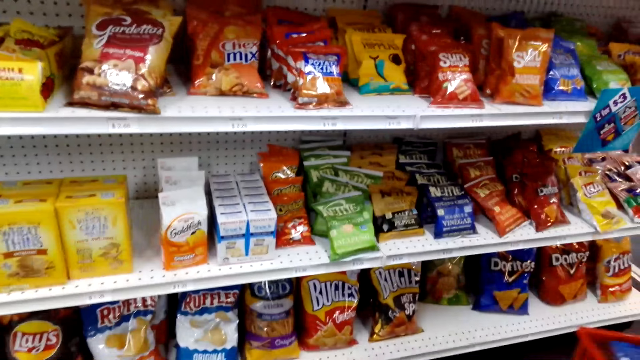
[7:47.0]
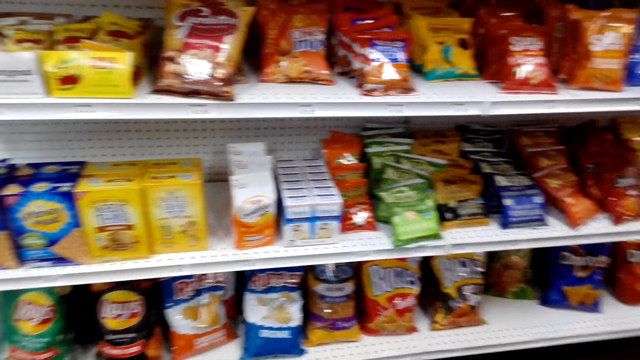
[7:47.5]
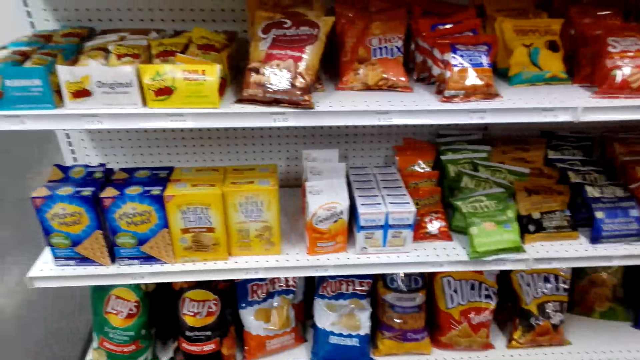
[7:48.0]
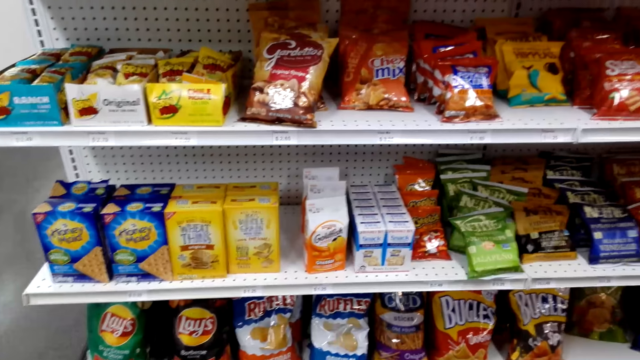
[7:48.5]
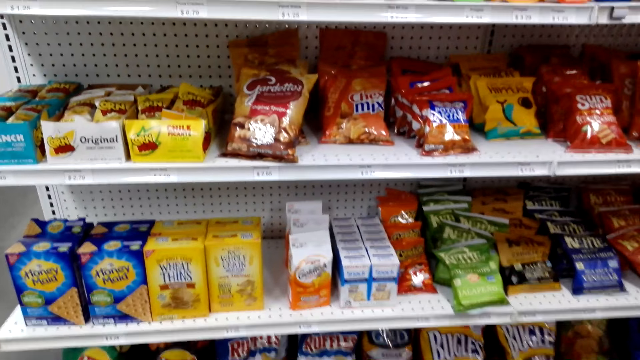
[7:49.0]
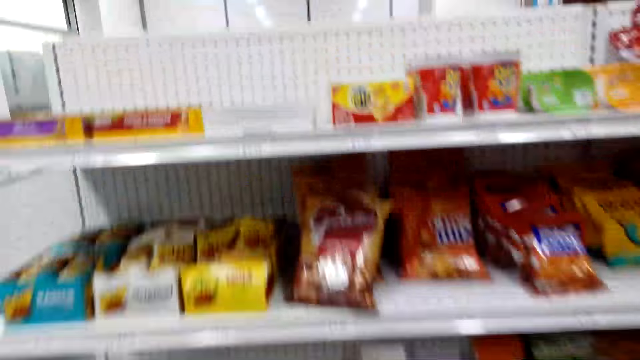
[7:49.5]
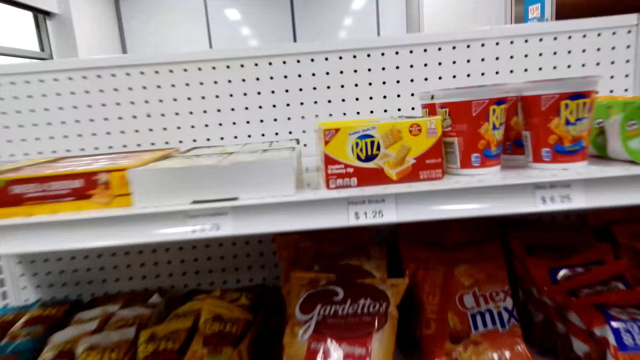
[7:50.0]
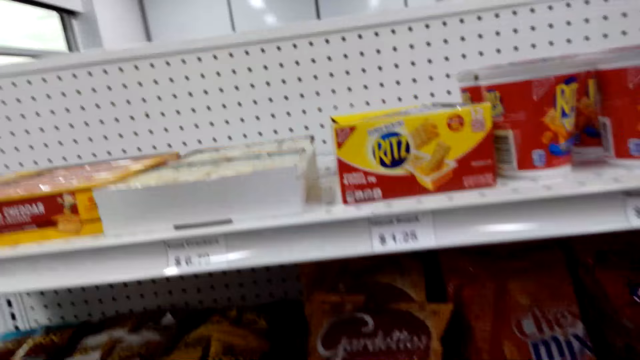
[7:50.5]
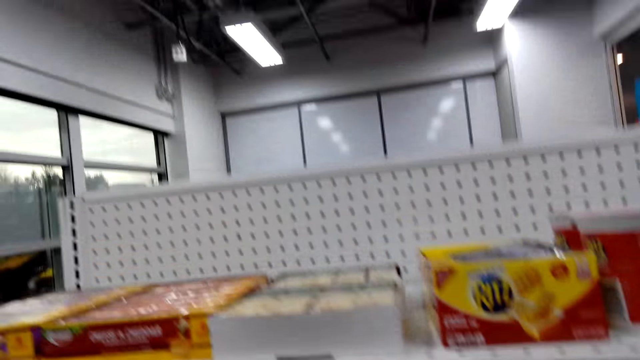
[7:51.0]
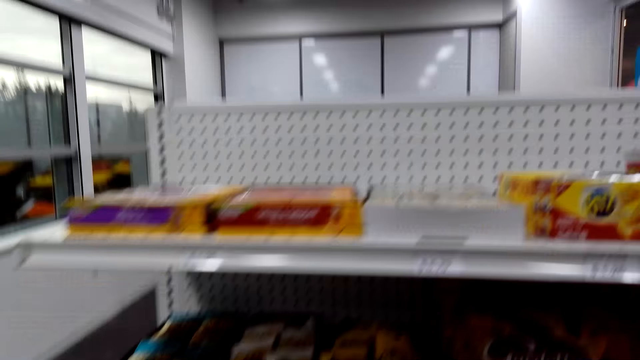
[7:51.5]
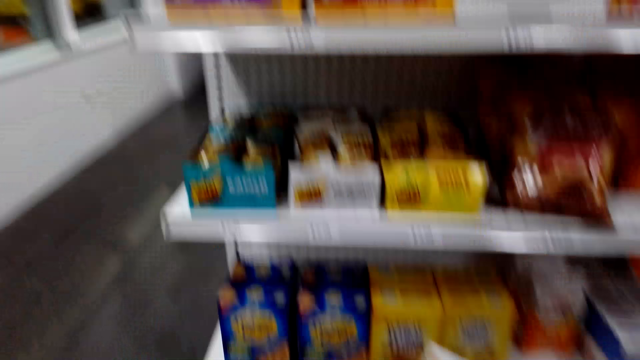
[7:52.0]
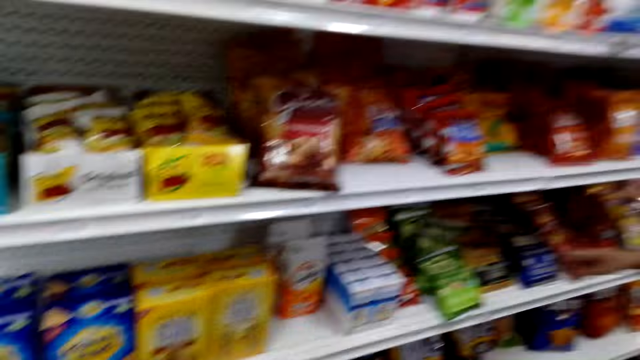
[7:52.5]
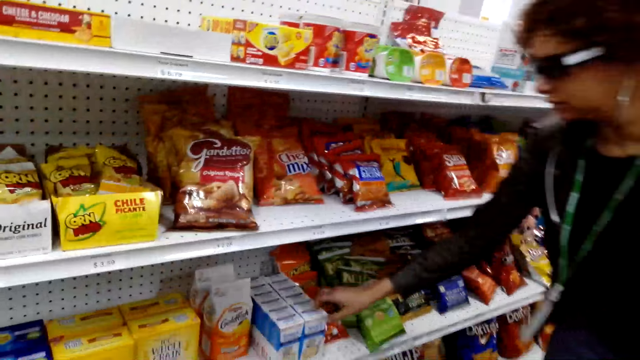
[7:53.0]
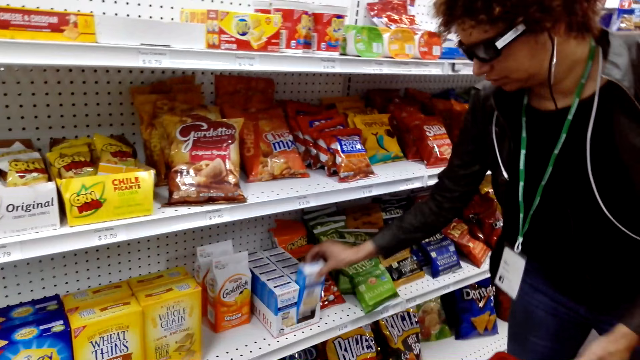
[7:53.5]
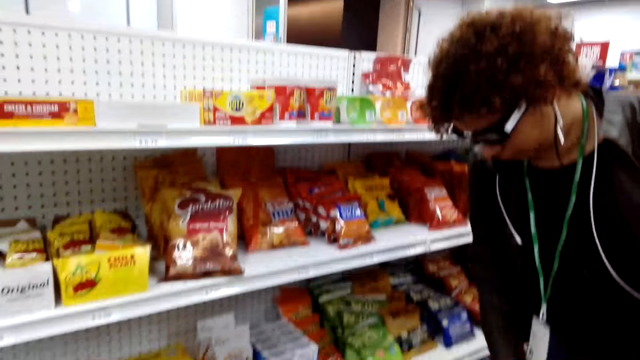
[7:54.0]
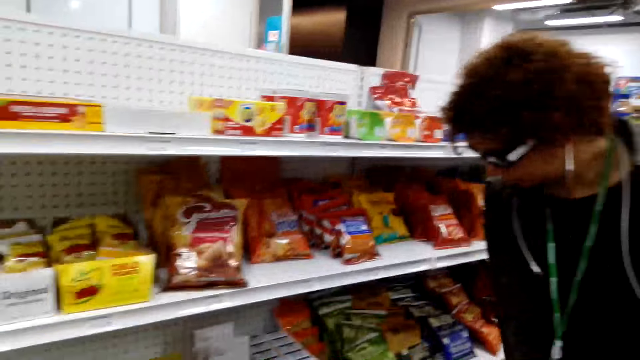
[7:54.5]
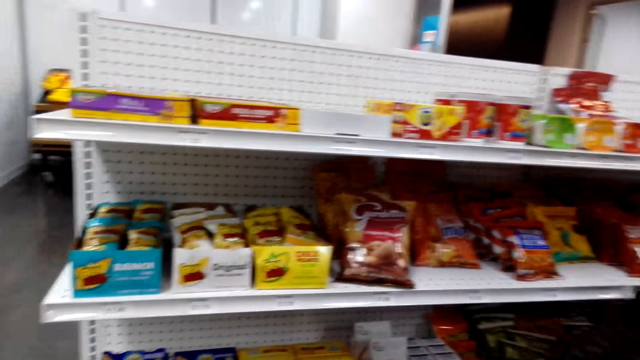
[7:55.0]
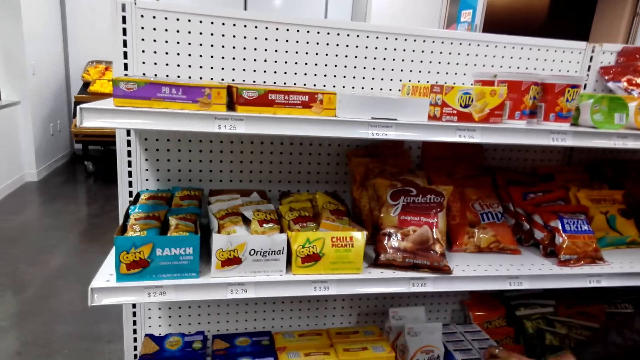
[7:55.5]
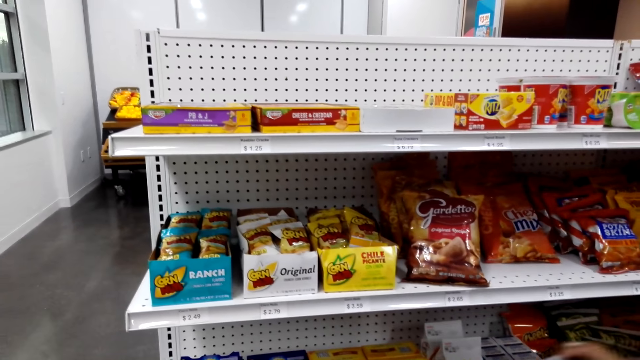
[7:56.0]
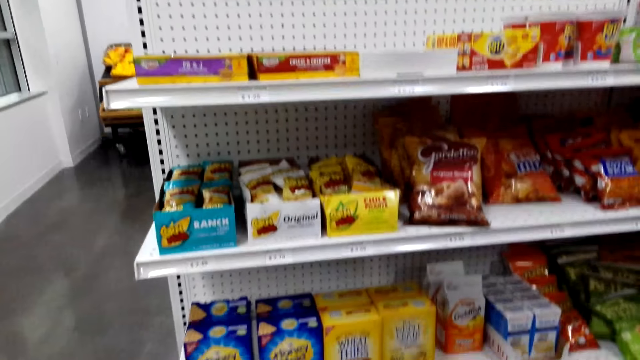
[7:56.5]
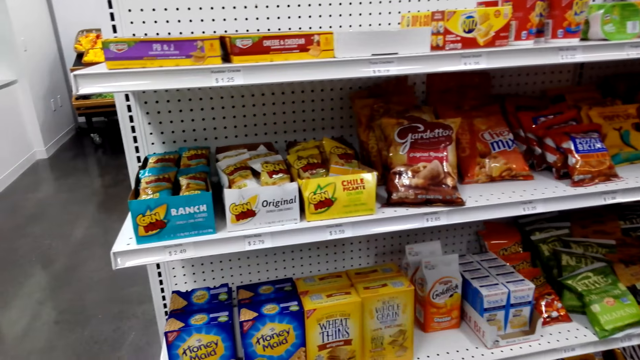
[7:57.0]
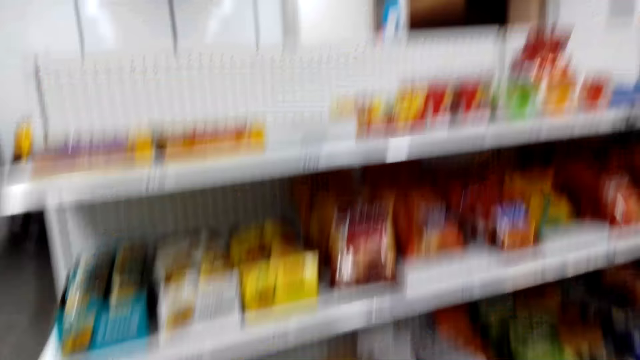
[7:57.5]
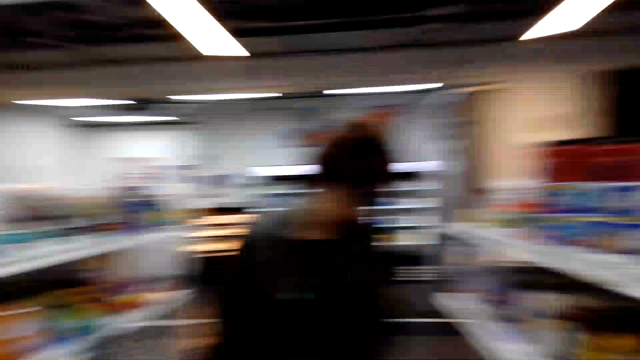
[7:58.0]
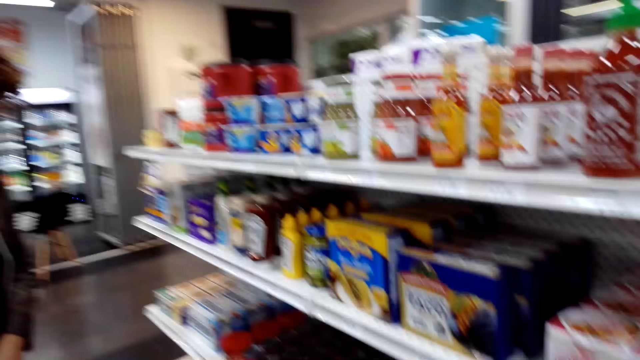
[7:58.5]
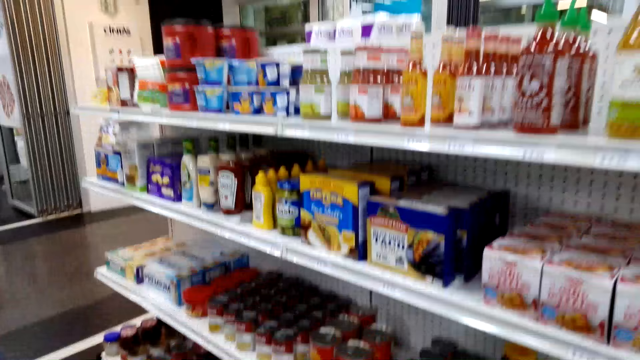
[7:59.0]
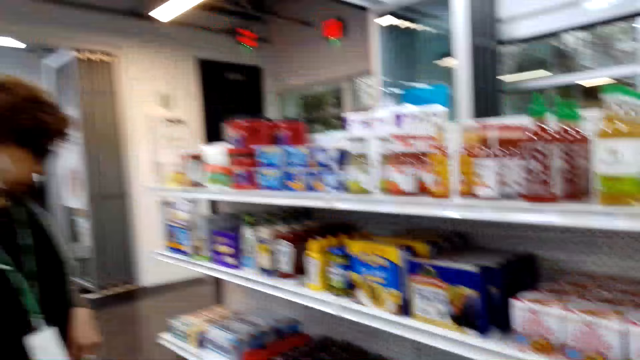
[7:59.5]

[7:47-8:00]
The camera wearer picks the snack from the shelf. A person picks the snack from the shelf, drops the snack in the shopping basket and picks another snack from the shelf. The camera wearer looks around. The person drops the snack in the shopping basket. The camera wearer turns around.

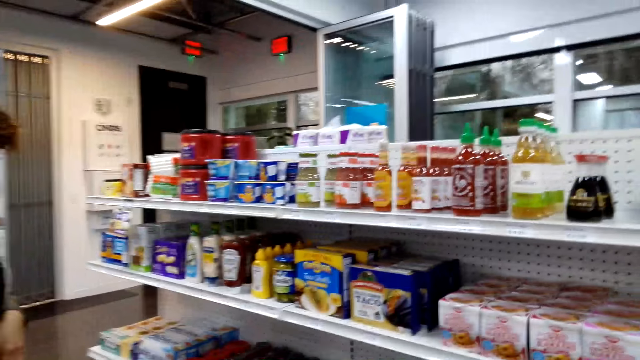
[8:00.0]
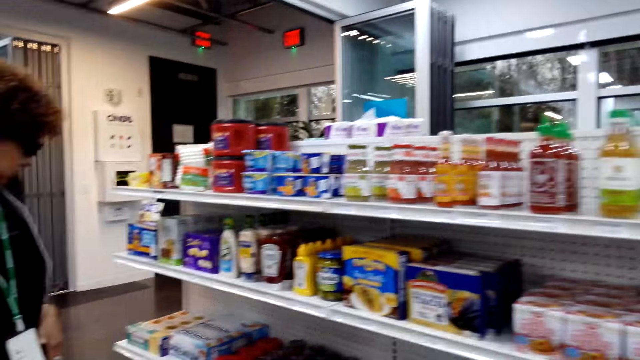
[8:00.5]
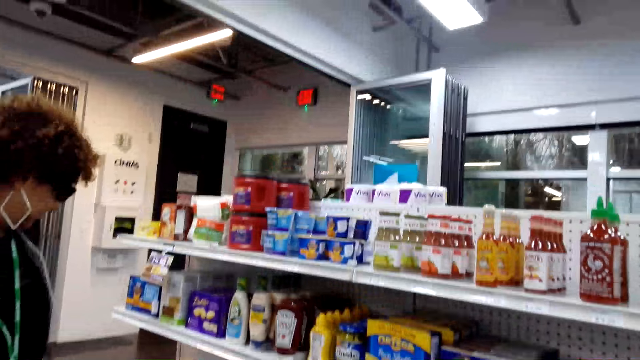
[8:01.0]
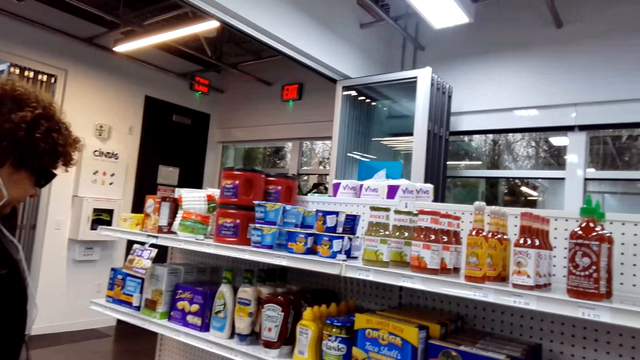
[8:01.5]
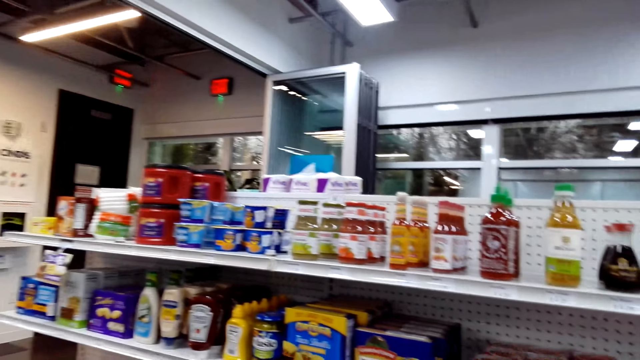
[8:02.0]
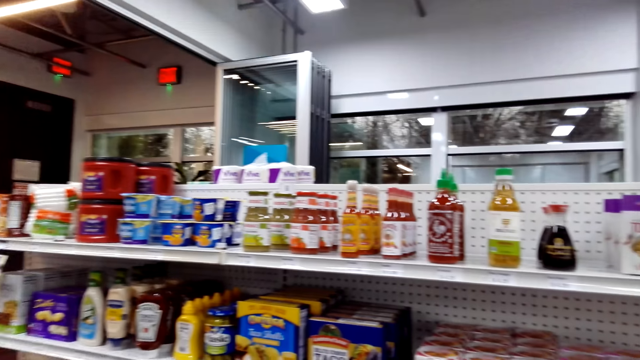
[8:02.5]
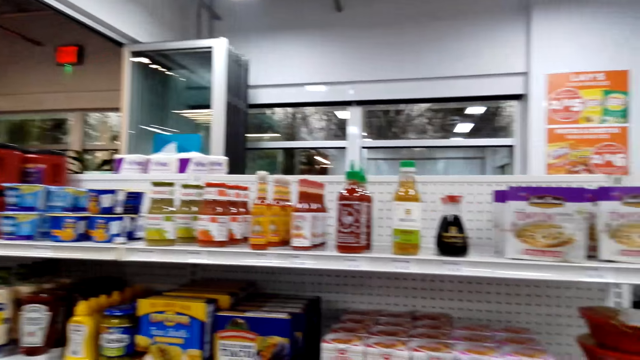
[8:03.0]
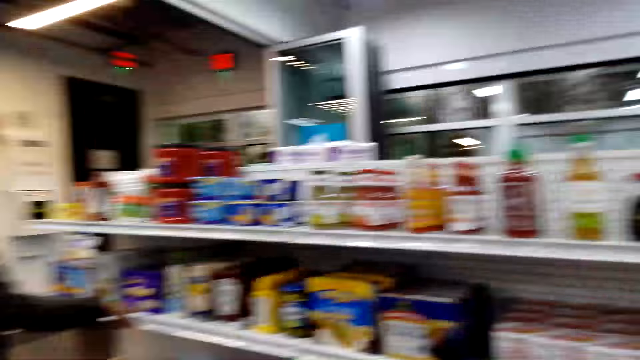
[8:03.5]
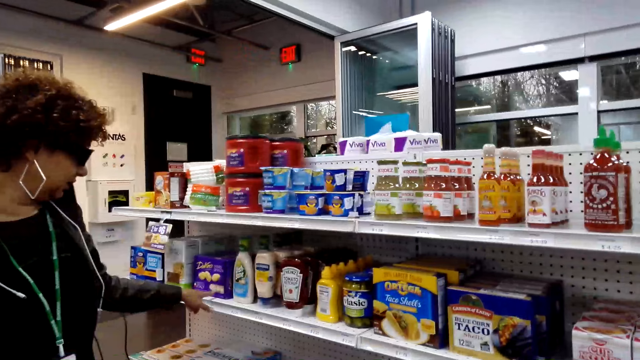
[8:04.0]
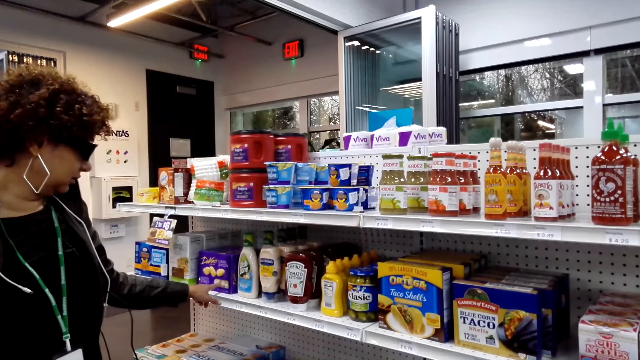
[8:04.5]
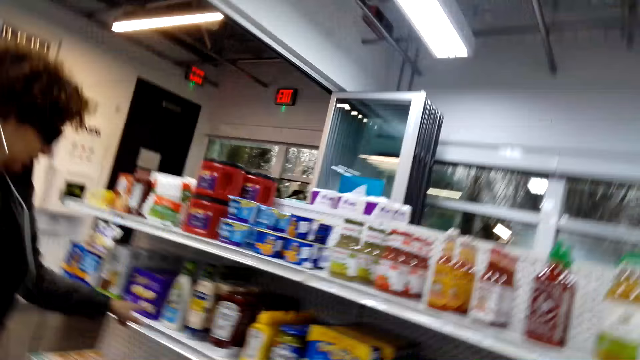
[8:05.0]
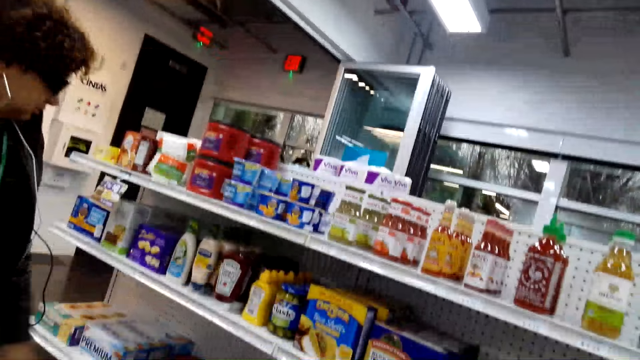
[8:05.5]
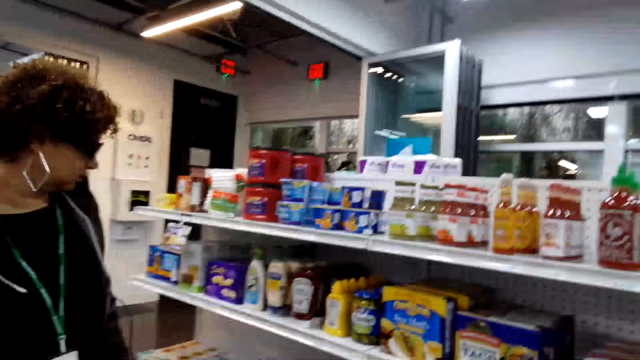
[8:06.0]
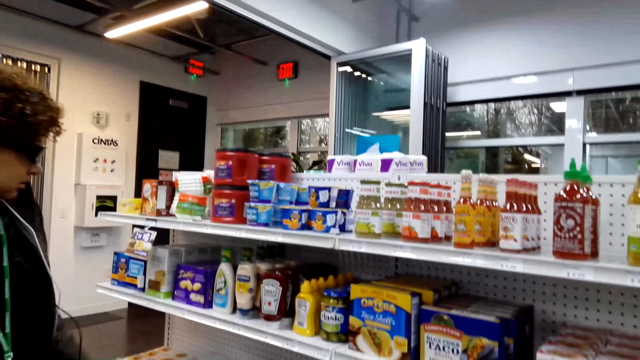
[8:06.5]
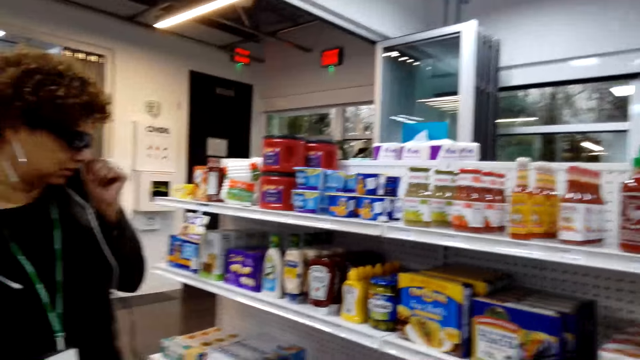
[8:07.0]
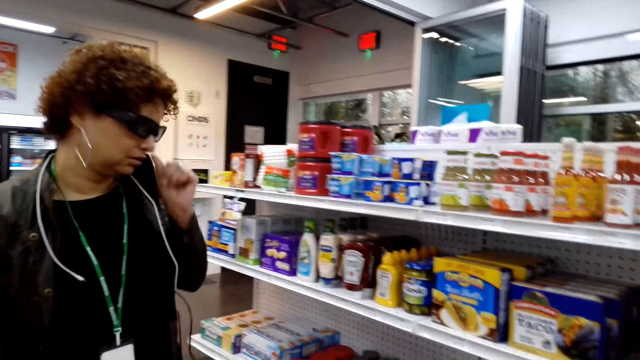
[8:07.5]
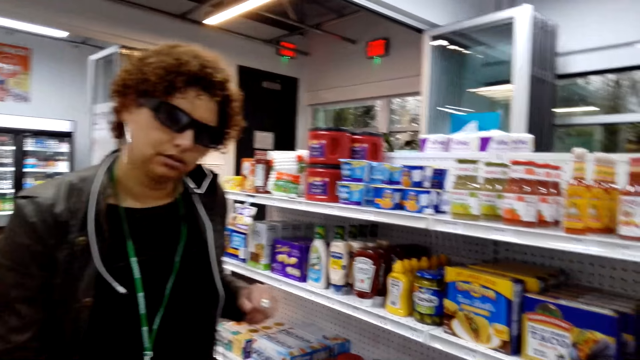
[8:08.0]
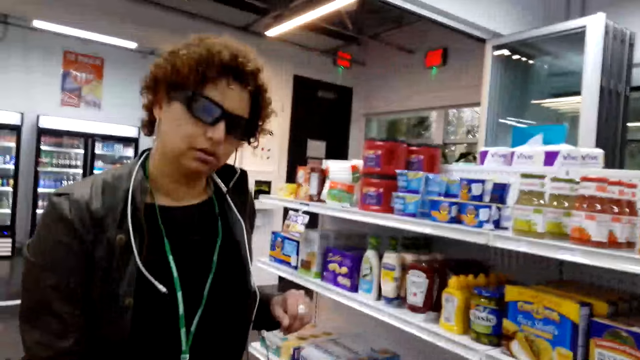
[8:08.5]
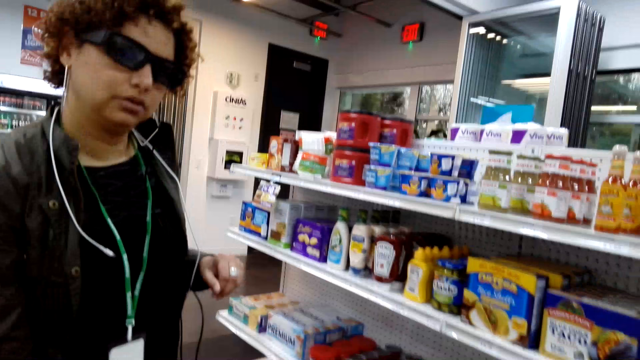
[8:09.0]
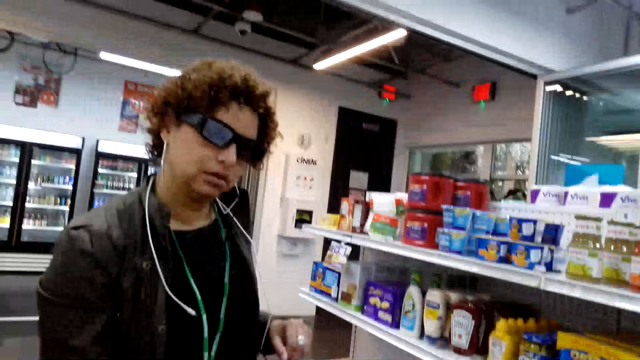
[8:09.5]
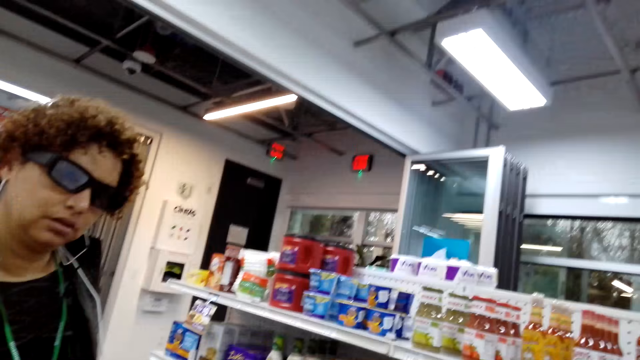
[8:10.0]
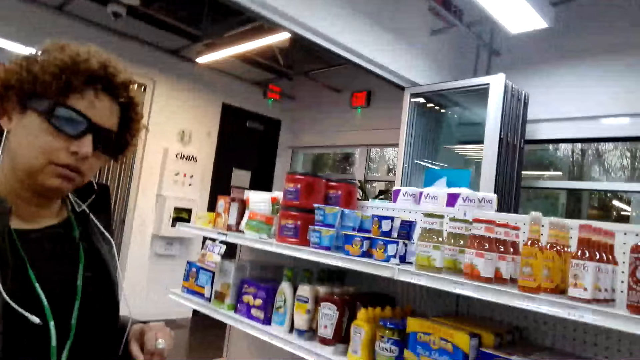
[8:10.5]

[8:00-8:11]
The camera wearer talks to a person. The person points at the item on the shelf. The camera wearer looks around. They talk to the person. The person touches her face.
